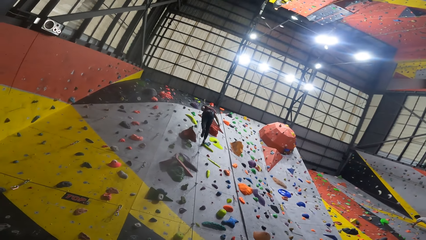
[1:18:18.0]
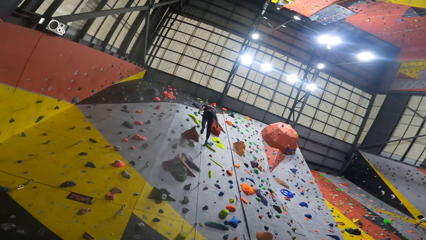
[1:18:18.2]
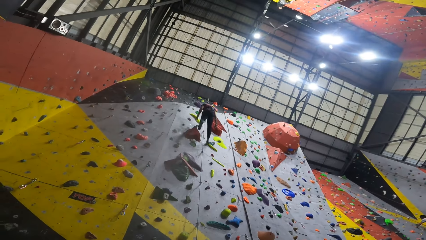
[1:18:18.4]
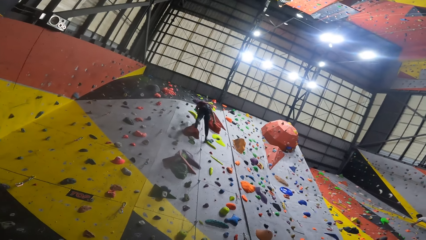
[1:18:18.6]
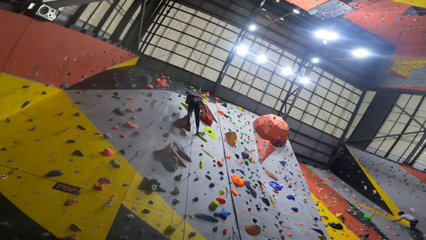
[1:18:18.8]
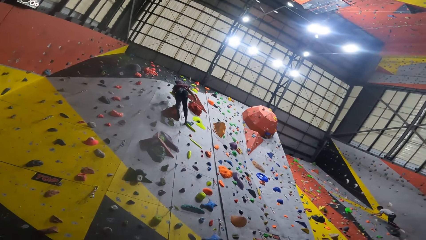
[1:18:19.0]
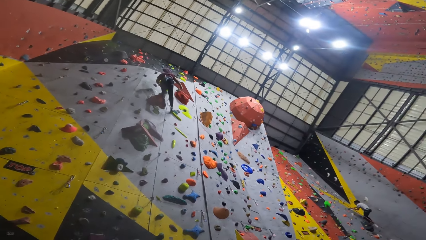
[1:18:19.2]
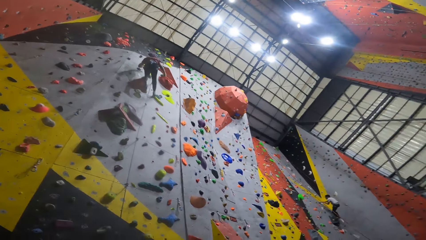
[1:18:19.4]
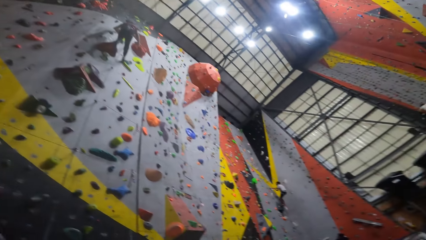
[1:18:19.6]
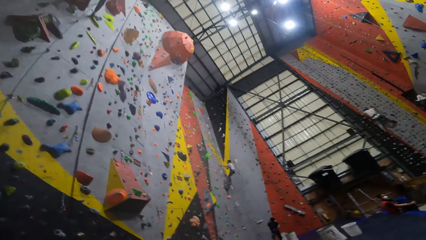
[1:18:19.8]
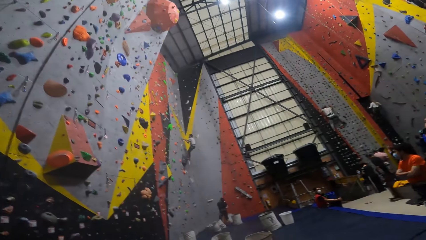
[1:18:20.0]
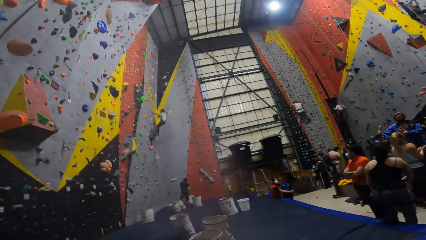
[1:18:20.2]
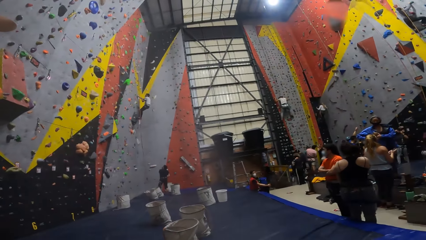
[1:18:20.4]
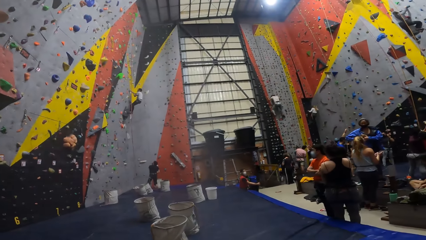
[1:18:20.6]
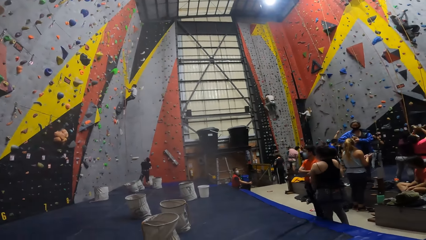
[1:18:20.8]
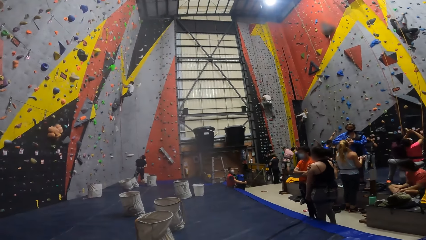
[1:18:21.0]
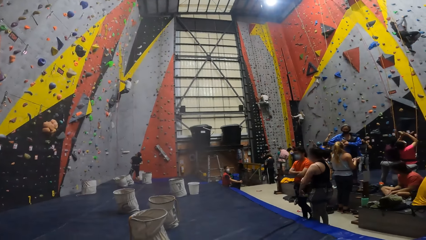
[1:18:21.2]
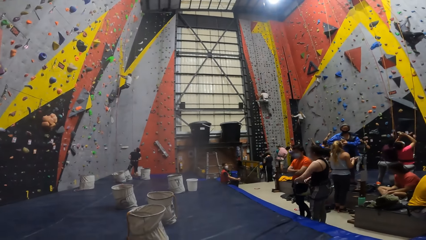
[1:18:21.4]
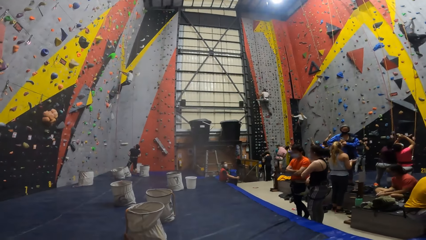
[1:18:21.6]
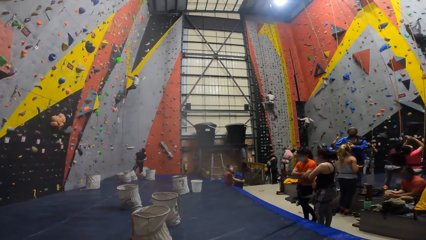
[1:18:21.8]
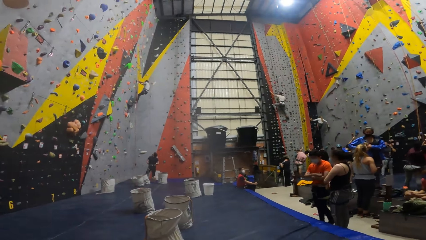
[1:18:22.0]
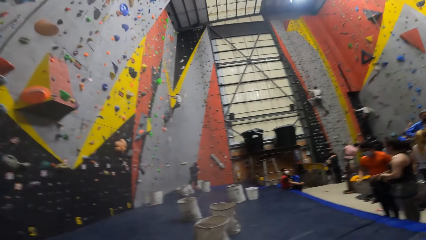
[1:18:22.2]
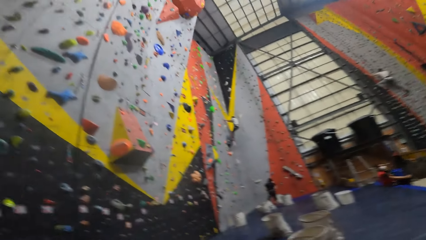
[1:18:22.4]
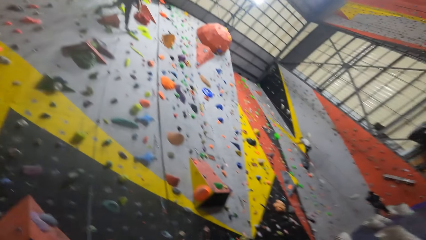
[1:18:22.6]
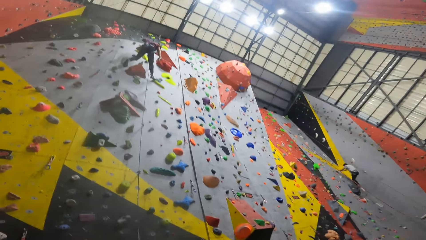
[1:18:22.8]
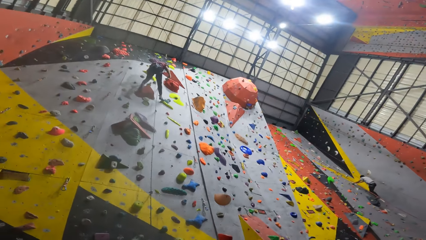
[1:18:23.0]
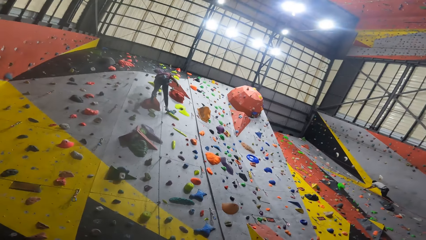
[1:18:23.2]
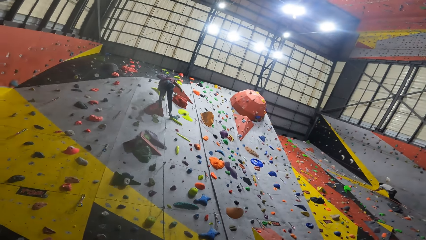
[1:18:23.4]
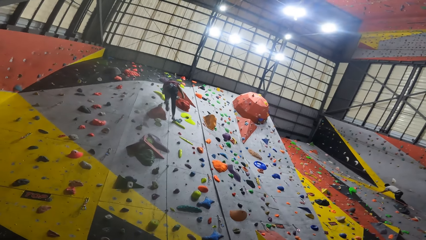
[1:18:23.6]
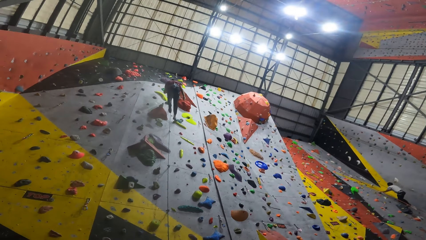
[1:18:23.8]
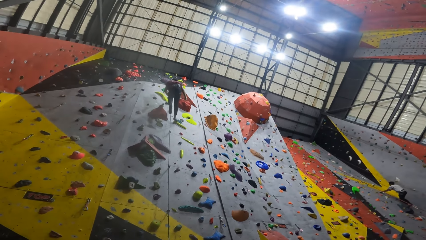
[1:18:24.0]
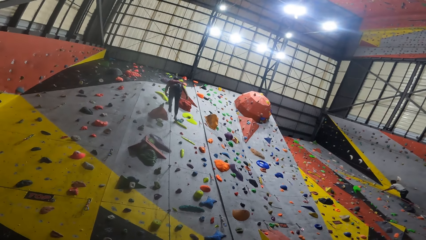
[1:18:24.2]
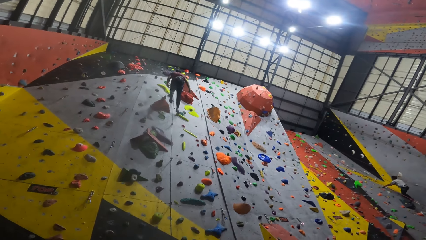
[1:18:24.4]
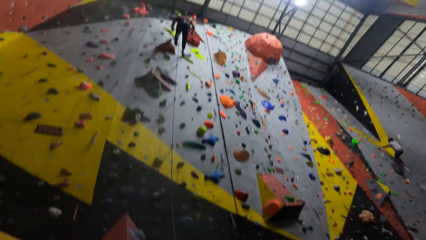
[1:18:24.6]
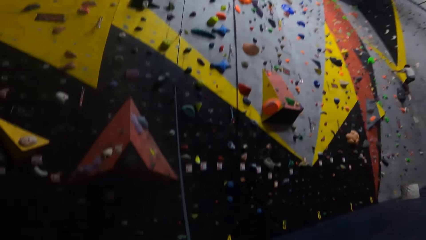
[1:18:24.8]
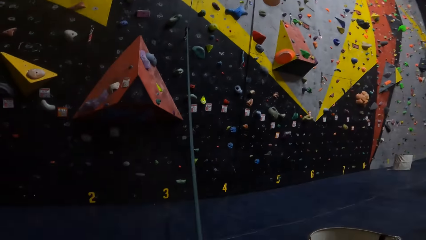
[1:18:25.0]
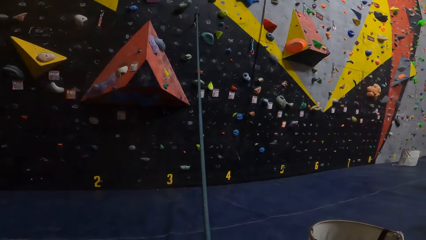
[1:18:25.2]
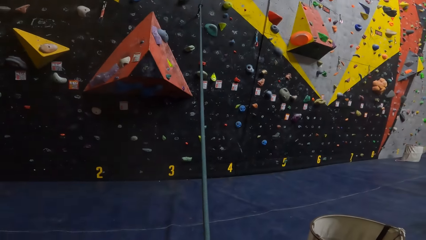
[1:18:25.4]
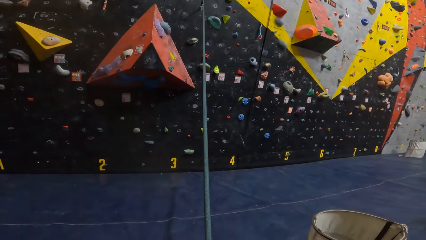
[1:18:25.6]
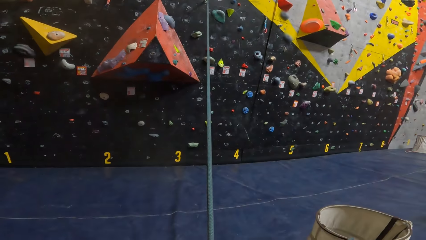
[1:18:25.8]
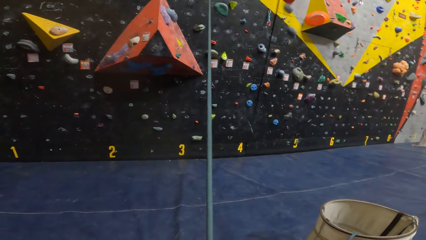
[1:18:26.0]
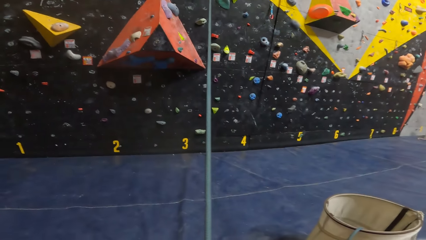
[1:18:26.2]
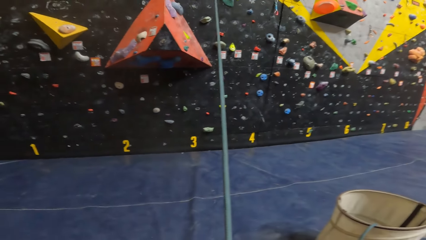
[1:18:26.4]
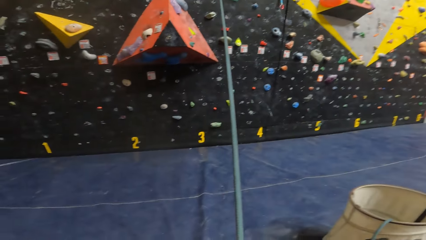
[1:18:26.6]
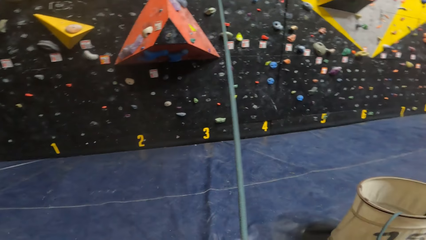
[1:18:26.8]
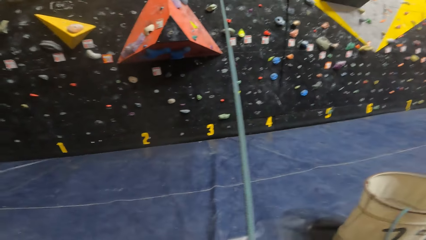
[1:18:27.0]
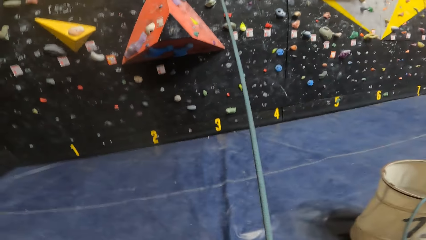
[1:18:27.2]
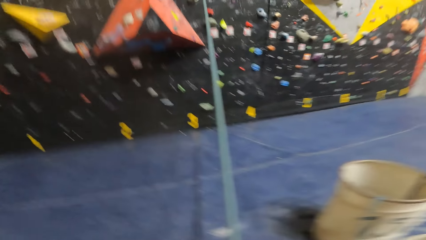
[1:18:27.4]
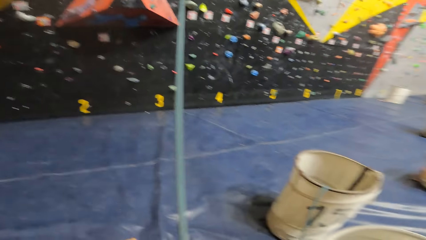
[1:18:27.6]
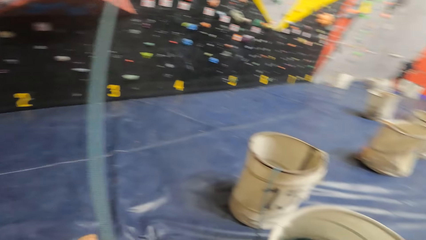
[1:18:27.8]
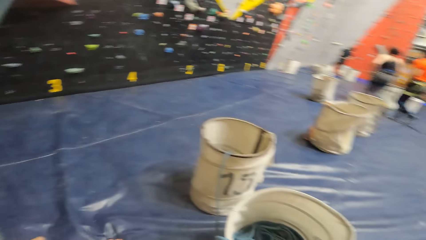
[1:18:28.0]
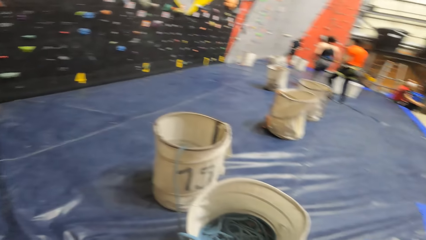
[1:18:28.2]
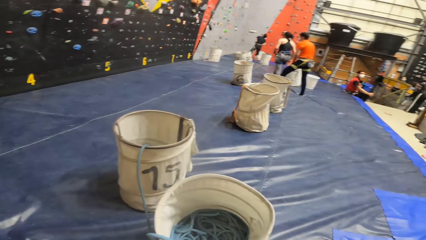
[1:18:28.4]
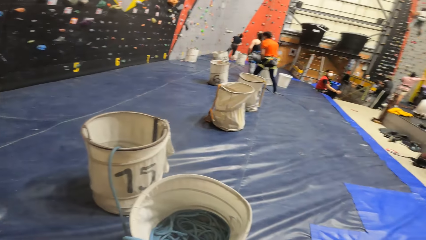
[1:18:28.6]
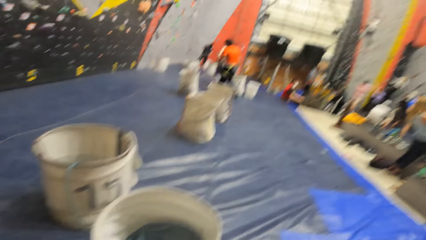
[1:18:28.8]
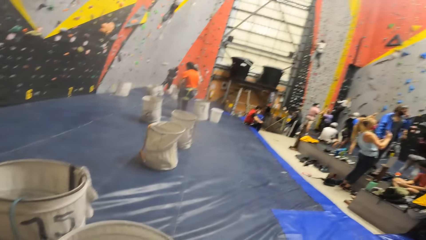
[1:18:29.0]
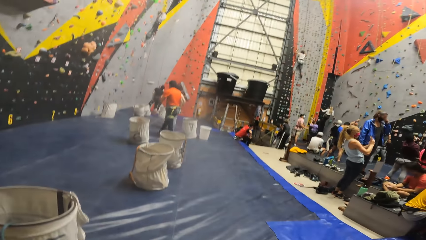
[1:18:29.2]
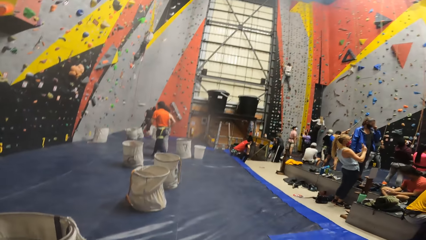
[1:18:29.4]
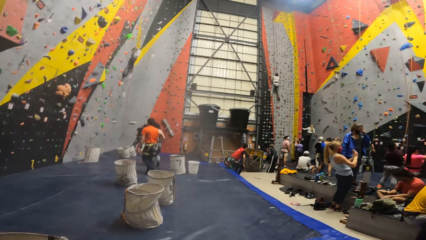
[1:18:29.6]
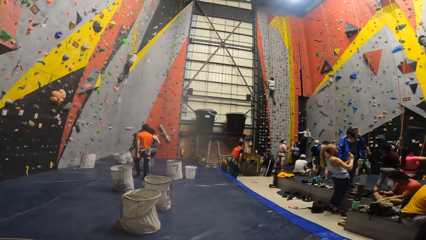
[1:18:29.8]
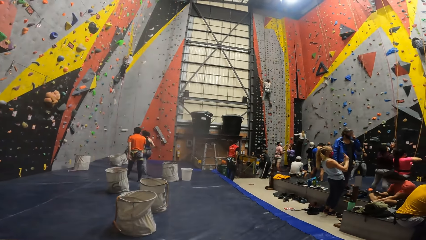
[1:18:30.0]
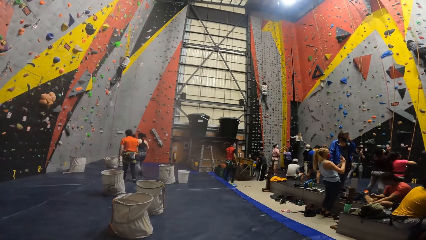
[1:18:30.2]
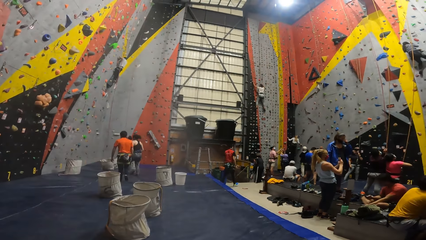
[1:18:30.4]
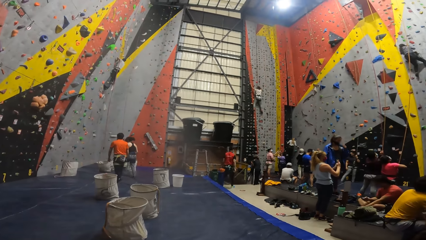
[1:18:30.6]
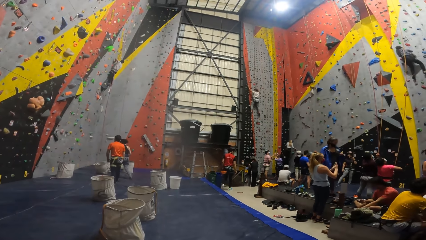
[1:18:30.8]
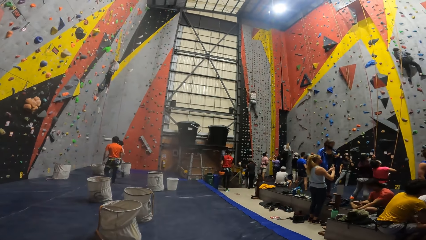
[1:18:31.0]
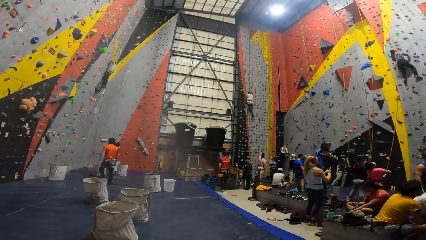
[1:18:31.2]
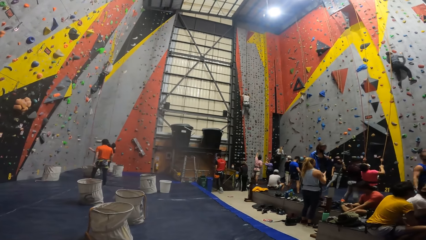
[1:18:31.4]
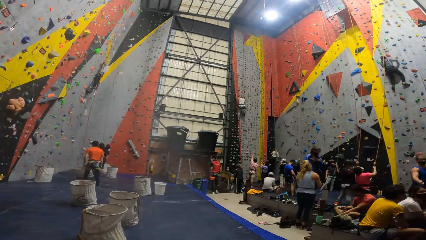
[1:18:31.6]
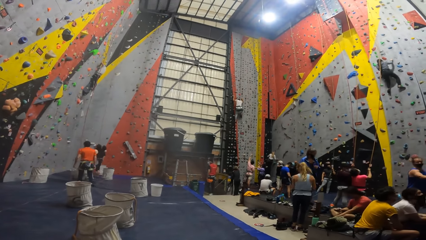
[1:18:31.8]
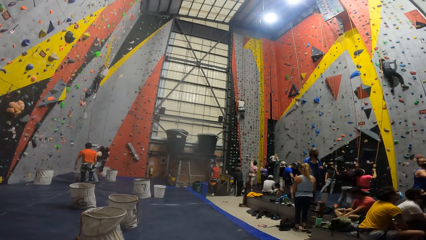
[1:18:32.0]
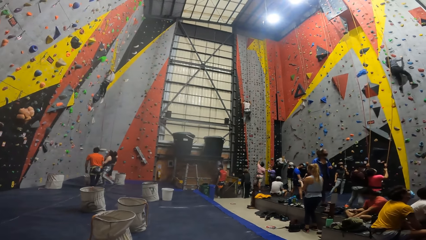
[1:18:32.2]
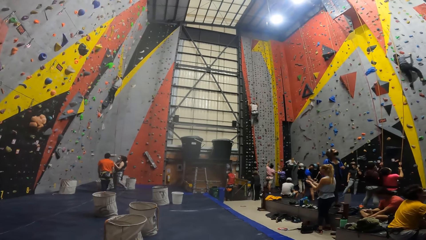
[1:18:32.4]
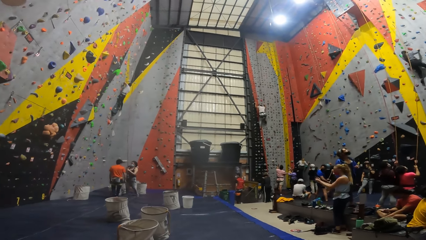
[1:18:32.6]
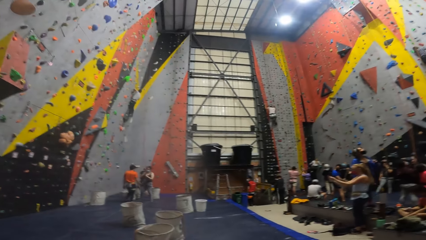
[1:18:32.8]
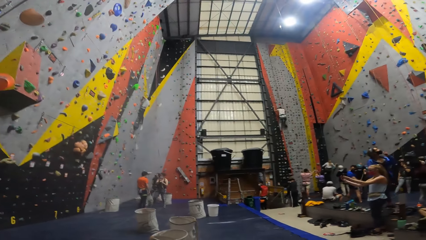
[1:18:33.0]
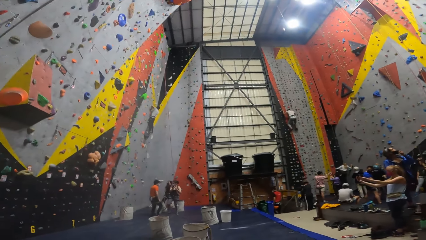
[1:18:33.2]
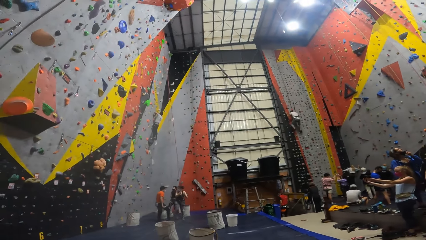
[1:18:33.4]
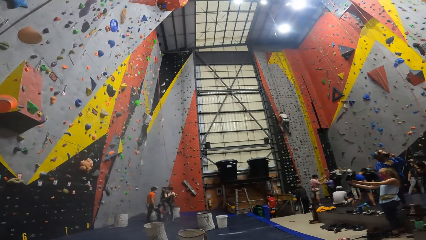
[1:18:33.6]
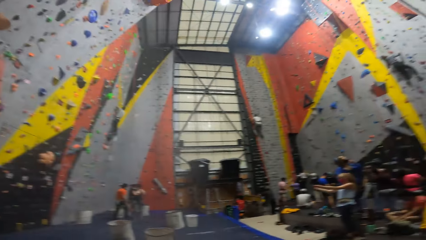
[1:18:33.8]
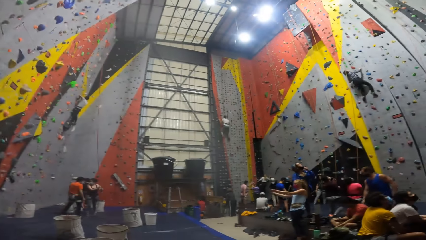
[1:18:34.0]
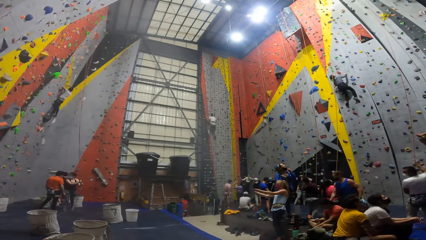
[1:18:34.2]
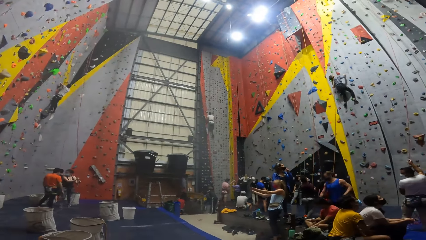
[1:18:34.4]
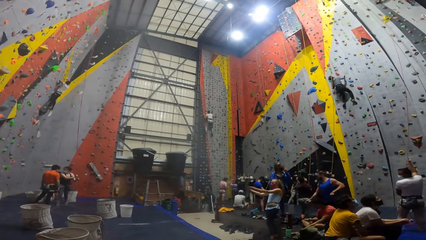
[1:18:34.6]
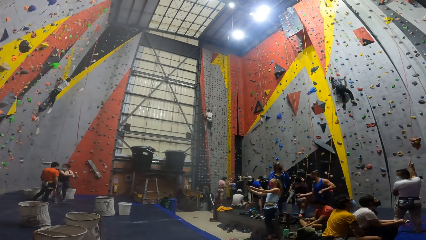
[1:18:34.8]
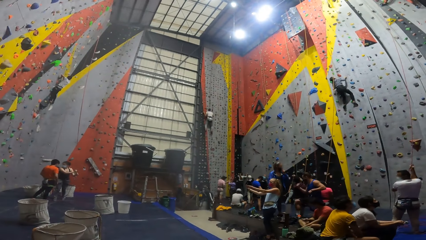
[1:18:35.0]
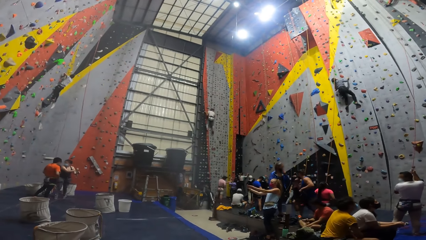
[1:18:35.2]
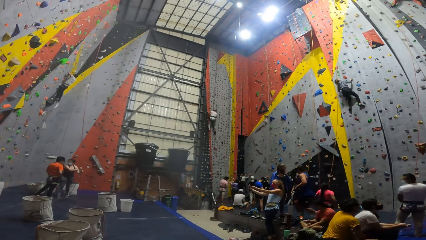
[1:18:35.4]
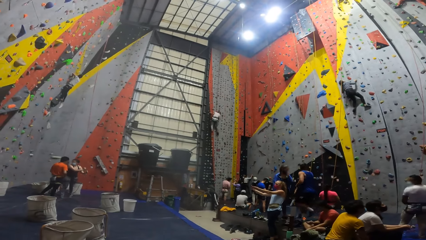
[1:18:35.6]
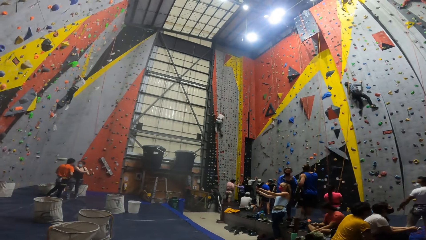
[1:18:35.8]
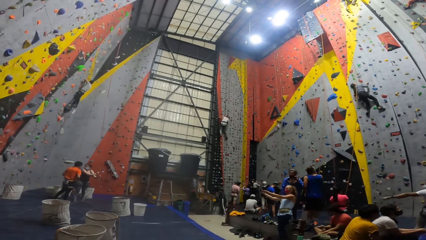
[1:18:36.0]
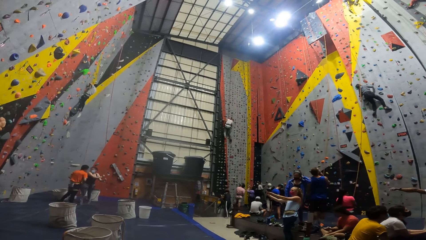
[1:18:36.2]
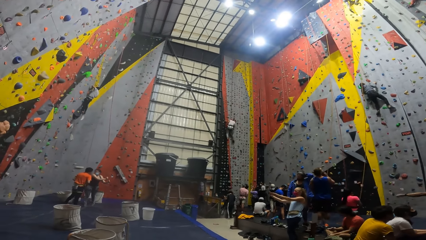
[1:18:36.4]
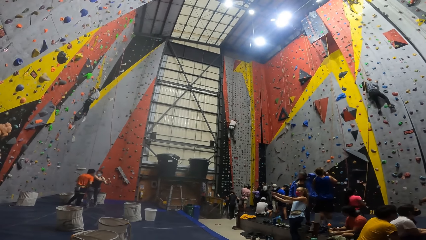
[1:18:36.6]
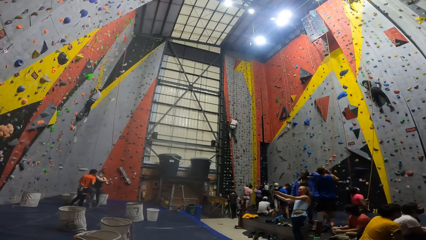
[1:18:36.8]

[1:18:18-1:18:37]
A man moves a leg and steps on a grip. The camera wearer looks at rock climbers. They look at another man. They look at a wall. They hold a rope. They look at baskets on a sponge. They look at rock climbers.
